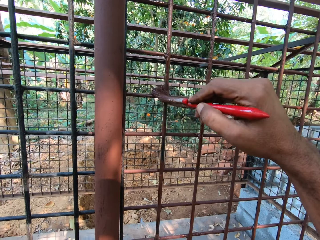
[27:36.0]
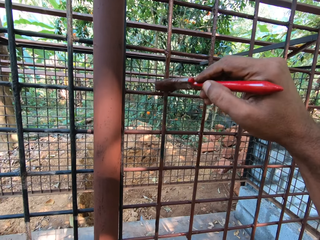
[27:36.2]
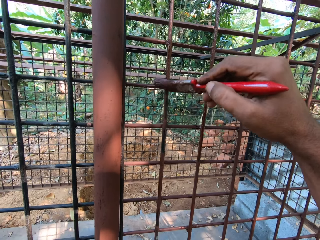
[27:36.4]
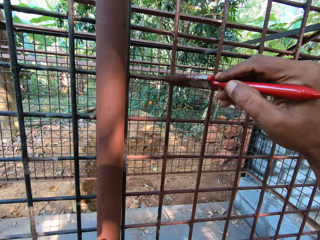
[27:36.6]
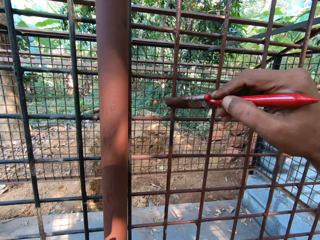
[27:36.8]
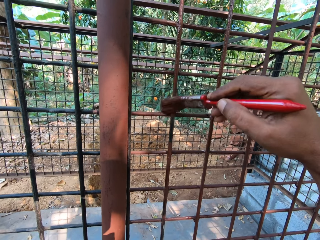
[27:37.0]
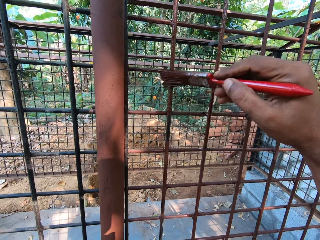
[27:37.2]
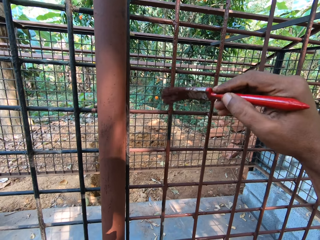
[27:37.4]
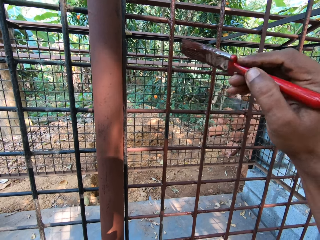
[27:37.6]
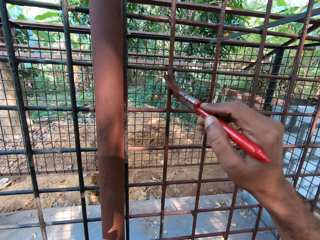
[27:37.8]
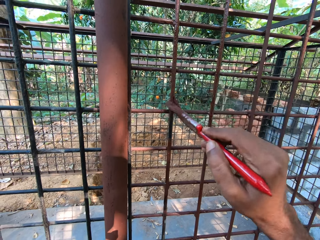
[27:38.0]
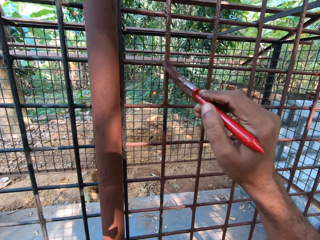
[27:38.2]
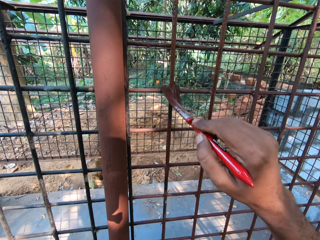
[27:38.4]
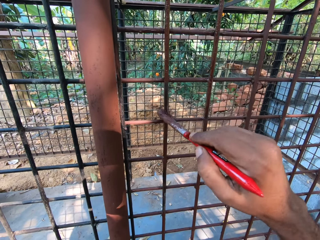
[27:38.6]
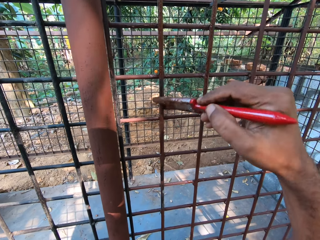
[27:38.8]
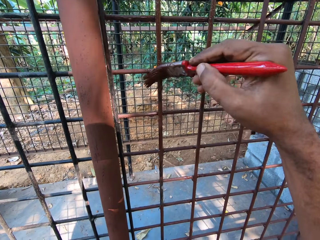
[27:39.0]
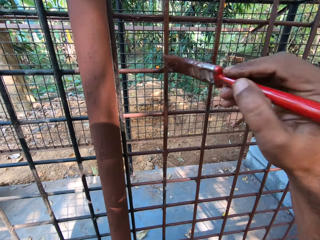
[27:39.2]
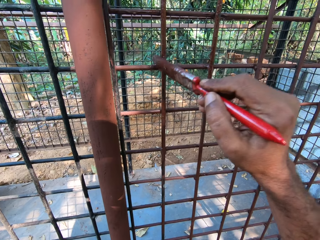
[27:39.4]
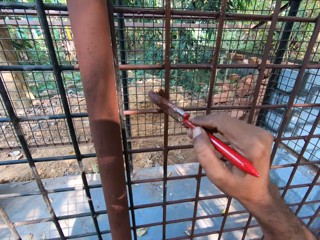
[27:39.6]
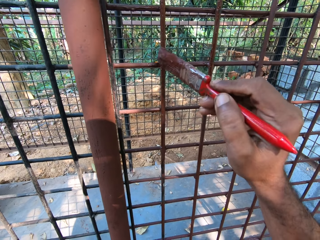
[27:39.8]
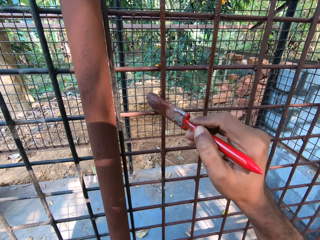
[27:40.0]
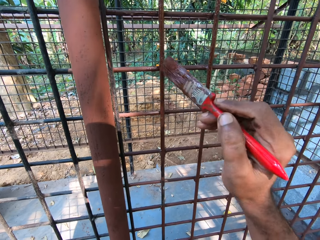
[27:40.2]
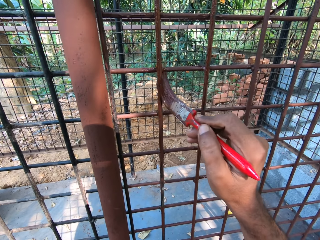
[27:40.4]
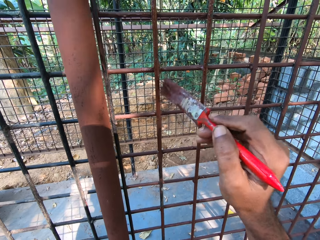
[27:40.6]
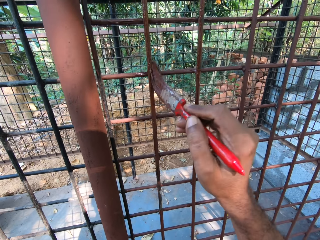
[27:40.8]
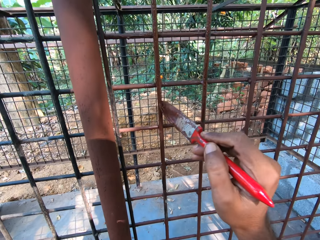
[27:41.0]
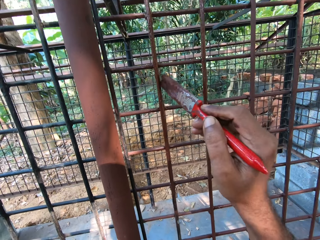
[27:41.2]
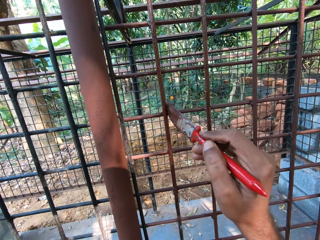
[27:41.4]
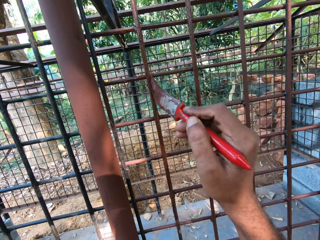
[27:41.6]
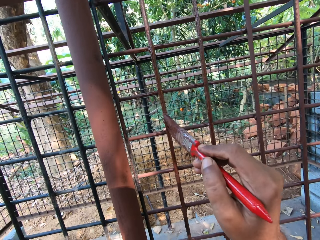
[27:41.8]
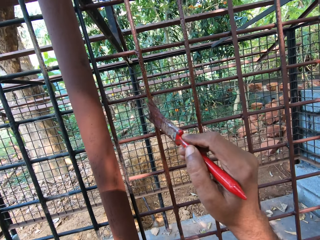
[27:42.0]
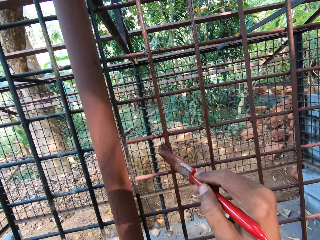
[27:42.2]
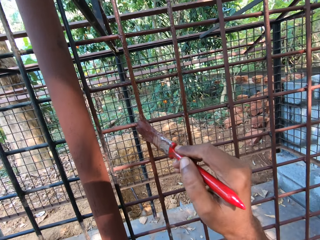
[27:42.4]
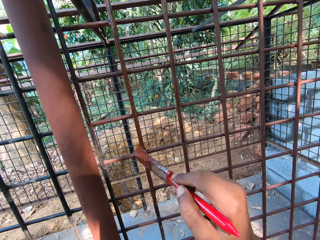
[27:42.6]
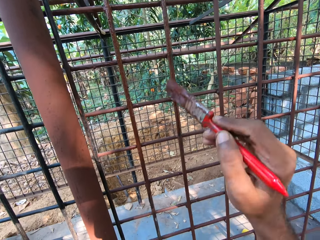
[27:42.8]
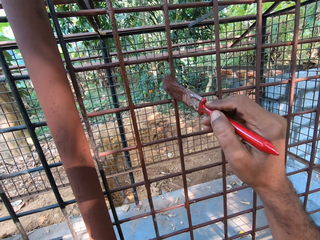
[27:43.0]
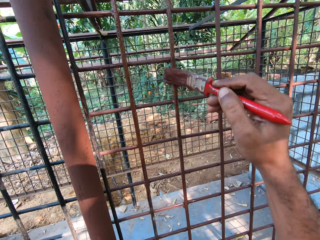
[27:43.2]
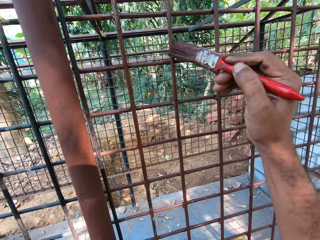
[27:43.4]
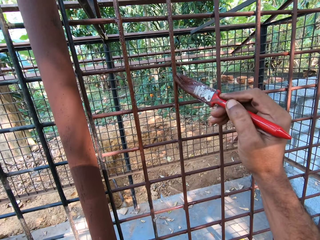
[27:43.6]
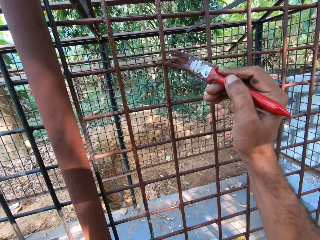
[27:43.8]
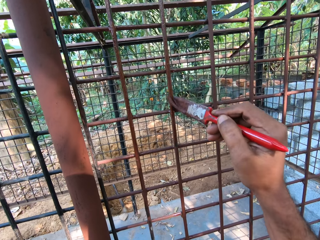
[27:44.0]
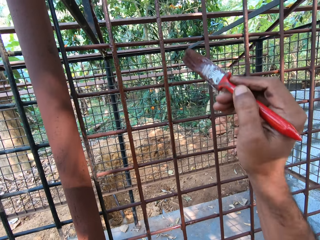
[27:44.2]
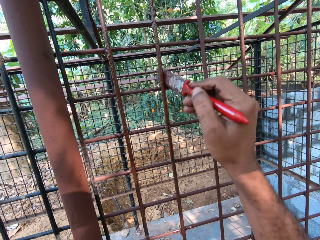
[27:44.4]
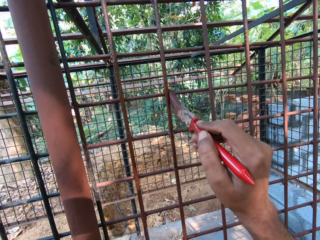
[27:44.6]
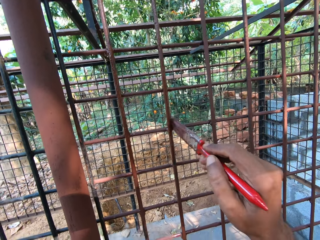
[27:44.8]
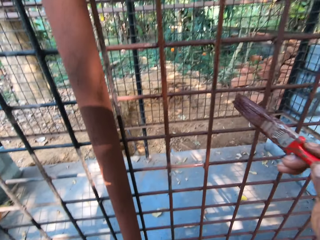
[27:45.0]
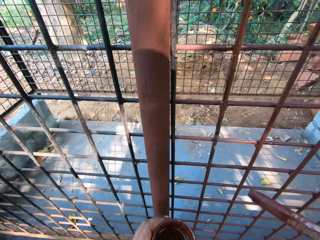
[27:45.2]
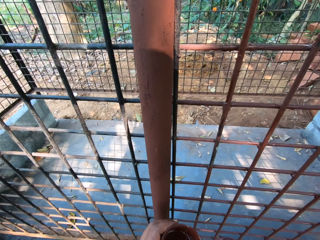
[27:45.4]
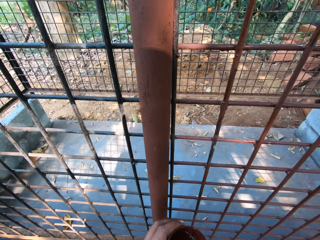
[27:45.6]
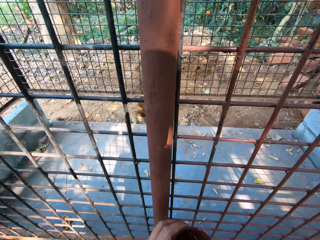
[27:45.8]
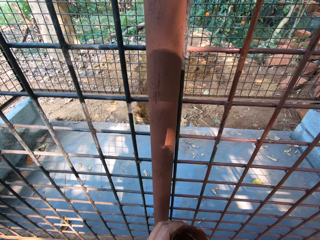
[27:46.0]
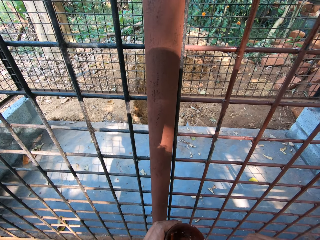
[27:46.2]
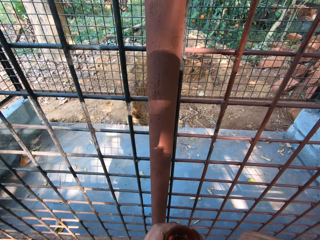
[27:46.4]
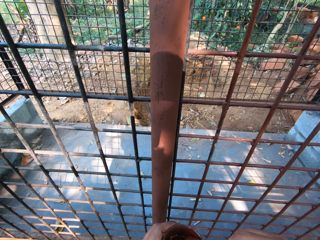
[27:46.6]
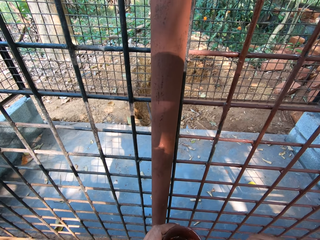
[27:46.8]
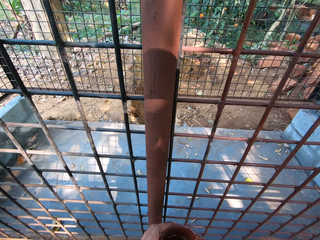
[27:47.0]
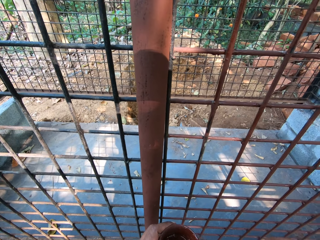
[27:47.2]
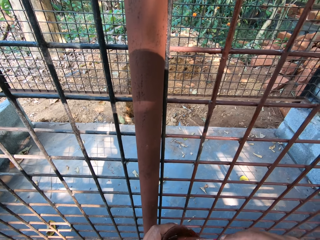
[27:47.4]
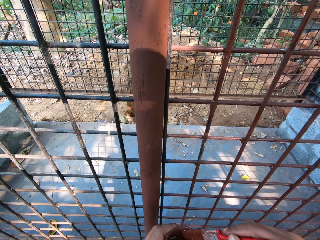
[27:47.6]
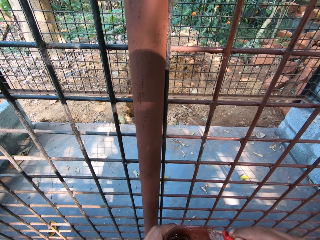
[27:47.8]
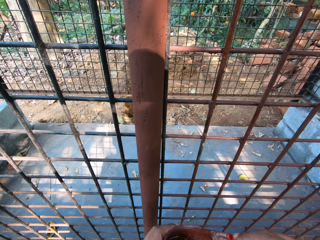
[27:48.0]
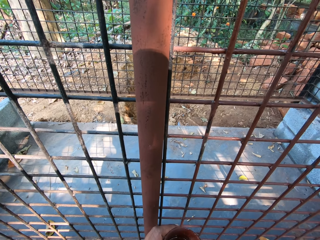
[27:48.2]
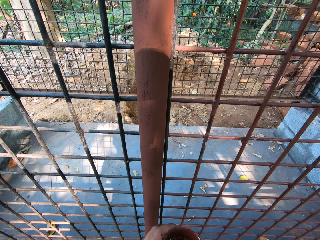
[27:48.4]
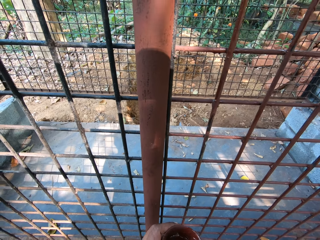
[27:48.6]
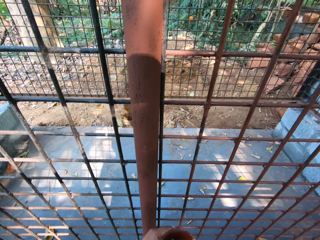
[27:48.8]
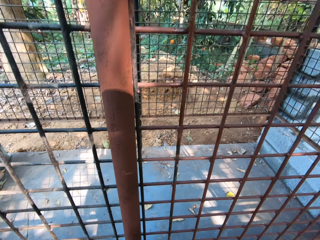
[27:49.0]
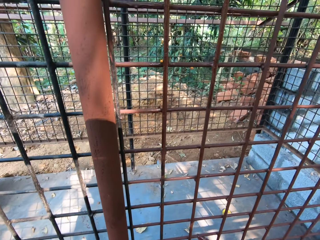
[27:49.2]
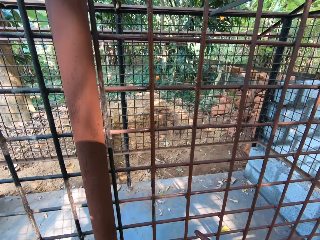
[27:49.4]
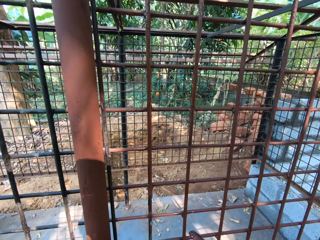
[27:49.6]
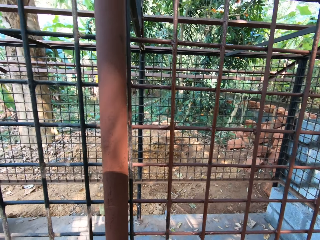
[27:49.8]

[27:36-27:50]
The camera wearer holds a paint can with his left hand. He dips the paint brush in the paint can with his right hand. He wipes the paint brush on the paint can with his right hand.

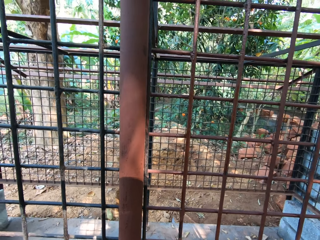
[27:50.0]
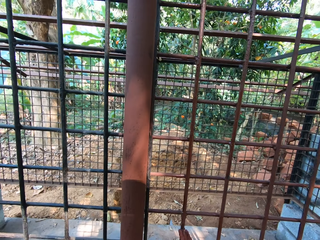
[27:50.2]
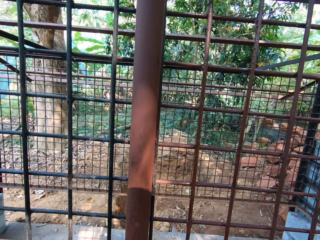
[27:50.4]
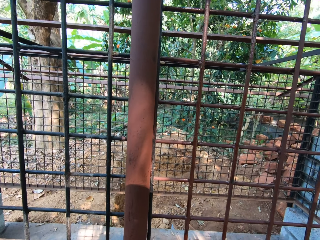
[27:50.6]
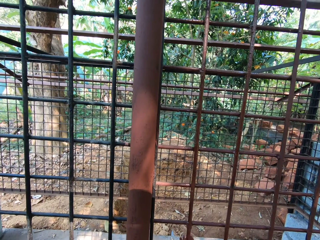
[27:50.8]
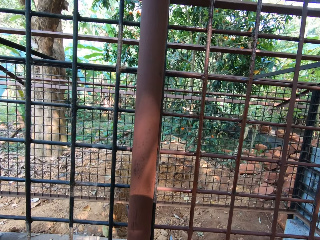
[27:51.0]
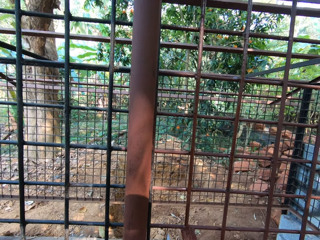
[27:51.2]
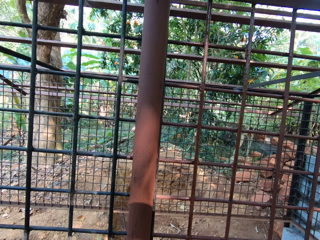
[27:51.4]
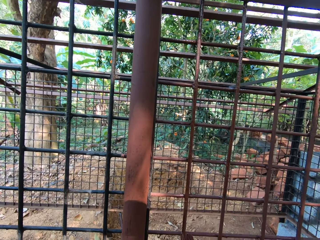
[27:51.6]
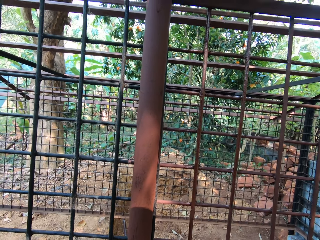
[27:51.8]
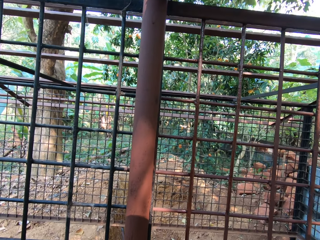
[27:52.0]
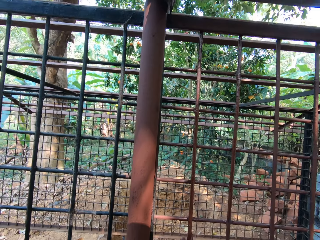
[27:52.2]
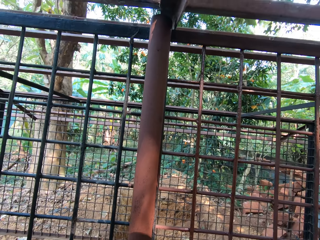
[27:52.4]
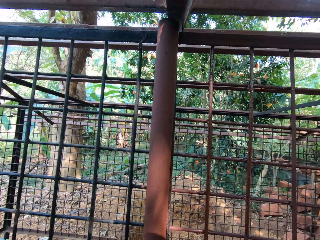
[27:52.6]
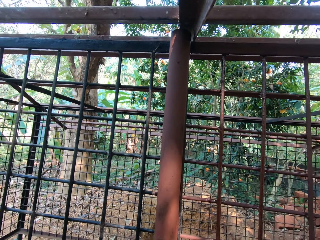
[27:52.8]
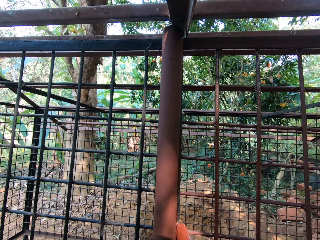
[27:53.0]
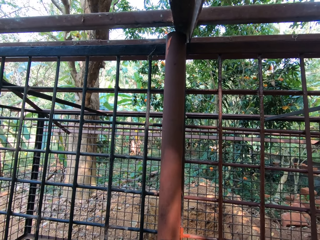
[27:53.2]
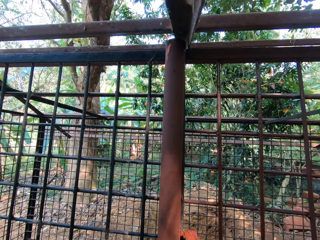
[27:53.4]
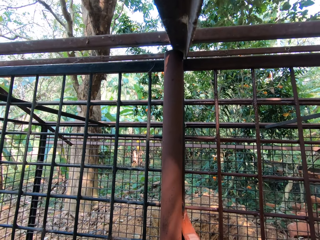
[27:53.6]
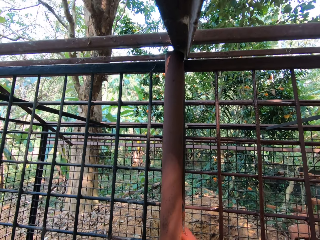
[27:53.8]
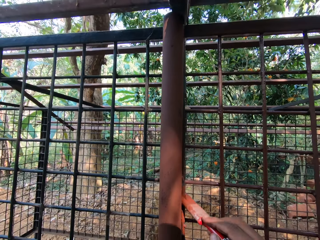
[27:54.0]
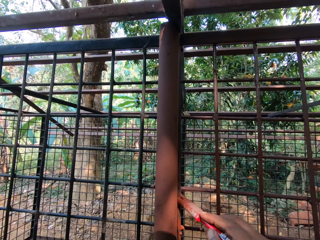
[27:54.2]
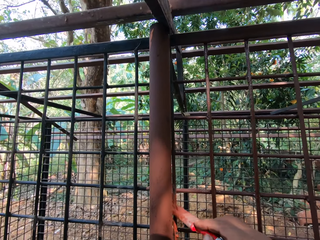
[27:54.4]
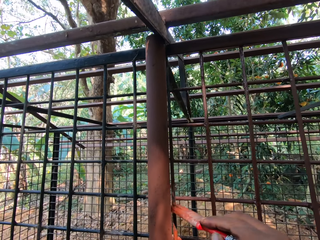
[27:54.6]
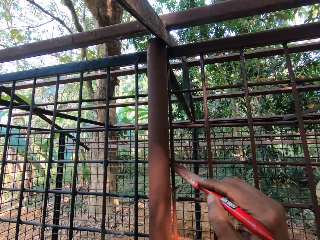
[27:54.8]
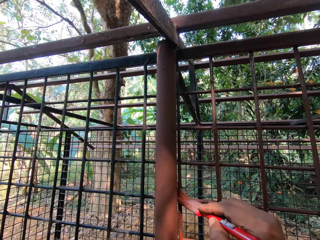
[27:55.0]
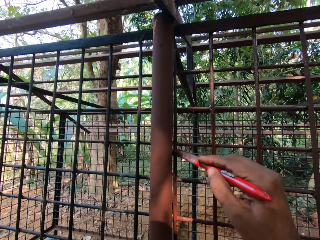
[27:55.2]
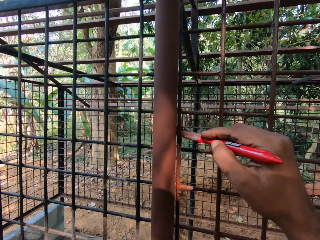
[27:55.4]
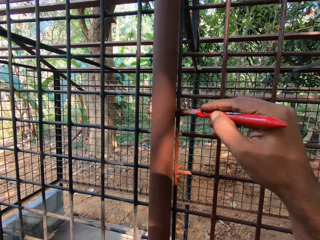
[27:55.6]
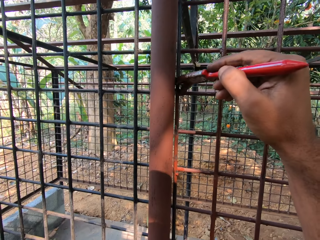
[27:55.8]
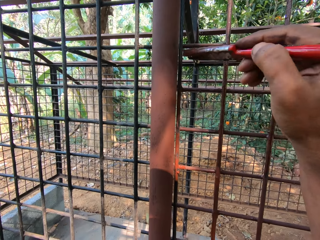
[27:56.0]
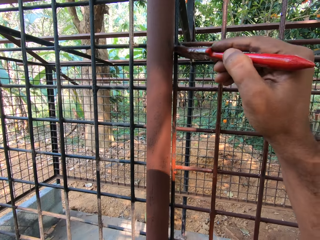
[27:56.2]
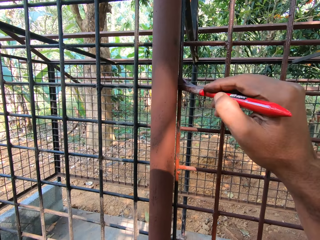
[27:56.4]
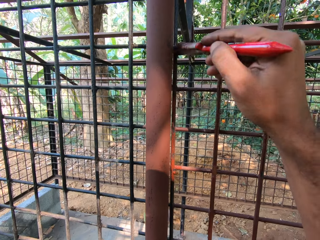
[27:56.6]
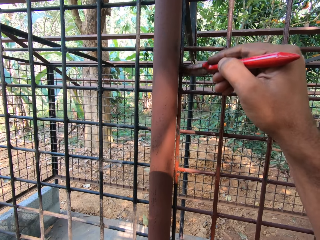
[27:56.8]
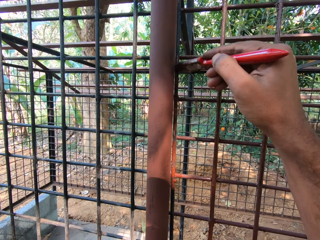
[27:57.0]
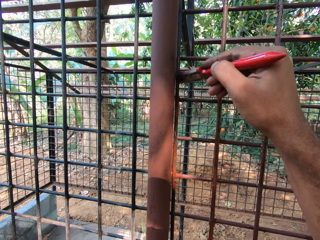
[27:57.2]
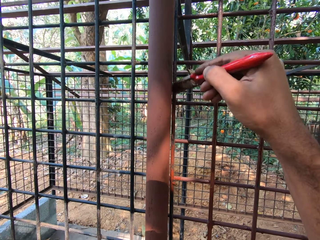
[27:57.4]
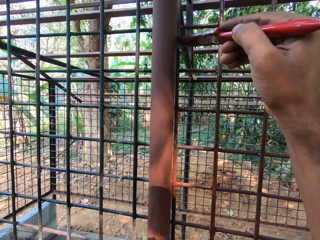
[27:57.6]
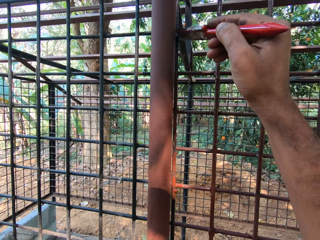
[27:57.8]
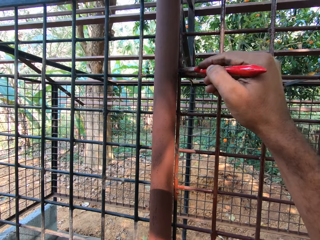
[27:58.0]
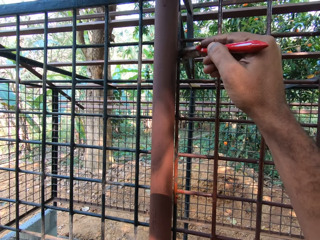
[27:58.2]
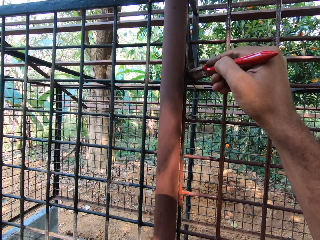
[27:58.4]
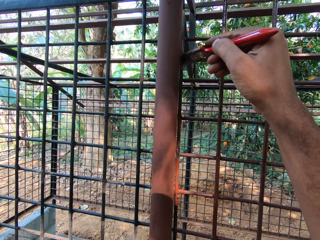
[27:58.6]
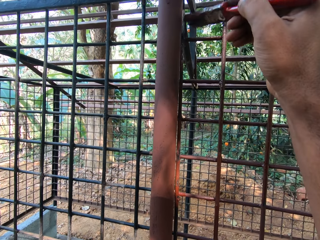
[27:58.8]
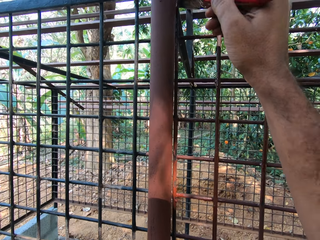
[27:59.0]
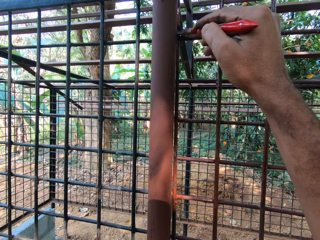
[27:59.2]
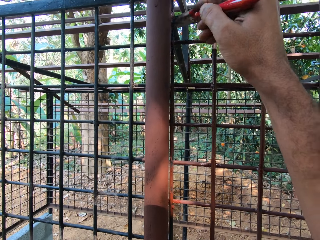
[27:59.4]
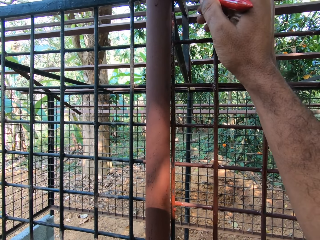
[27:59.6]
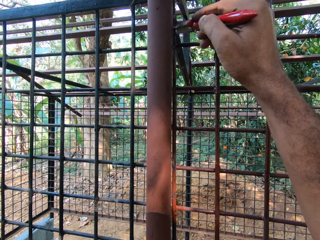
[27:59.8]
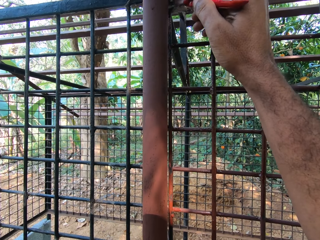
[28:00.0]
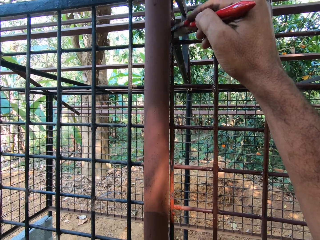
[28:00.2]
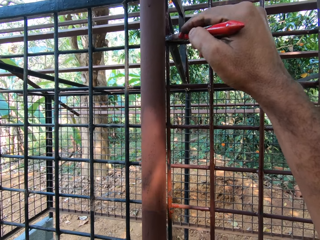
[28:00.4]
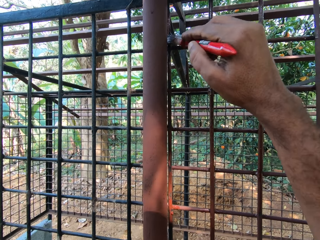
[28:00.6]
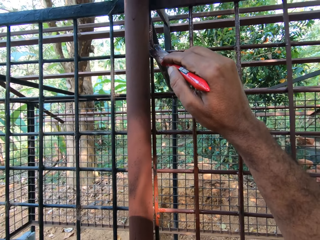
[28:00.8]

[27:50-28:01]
The camera wearer paints the cage with the paint brush in his right hand.
